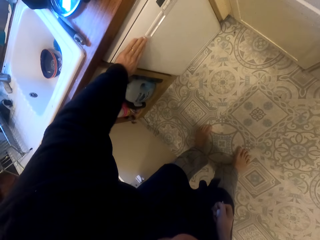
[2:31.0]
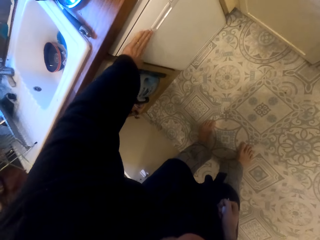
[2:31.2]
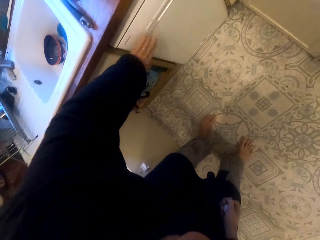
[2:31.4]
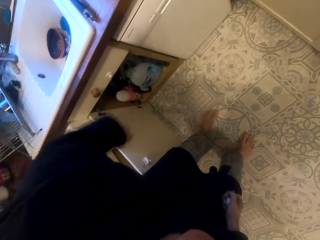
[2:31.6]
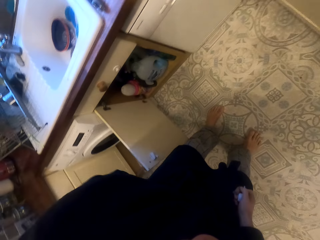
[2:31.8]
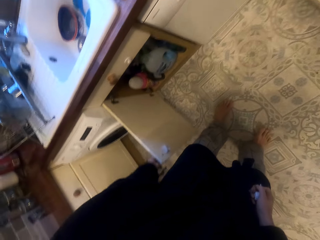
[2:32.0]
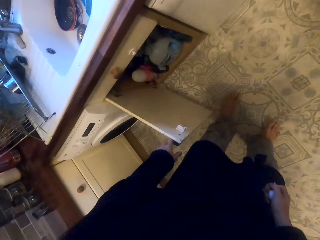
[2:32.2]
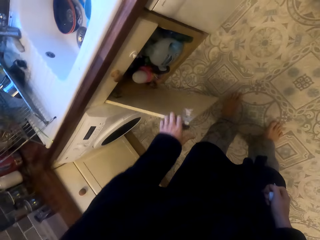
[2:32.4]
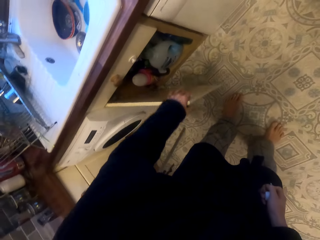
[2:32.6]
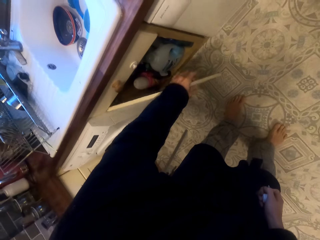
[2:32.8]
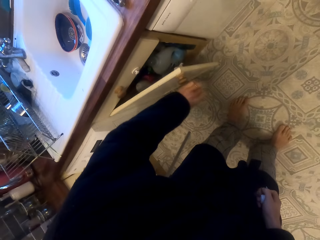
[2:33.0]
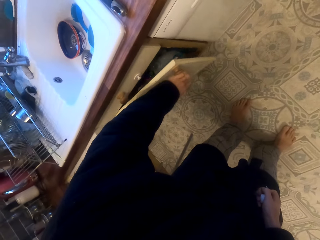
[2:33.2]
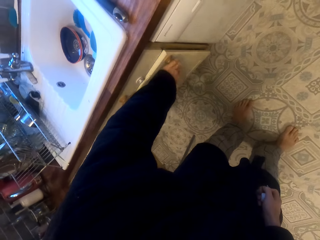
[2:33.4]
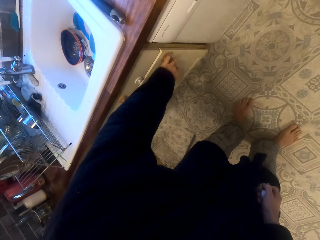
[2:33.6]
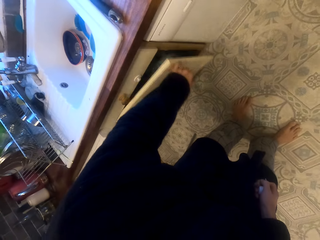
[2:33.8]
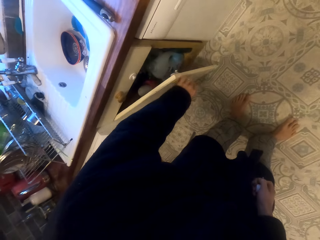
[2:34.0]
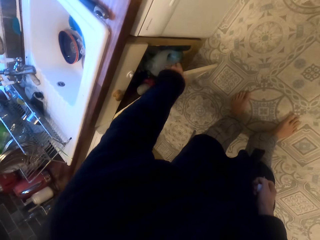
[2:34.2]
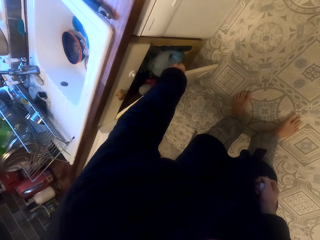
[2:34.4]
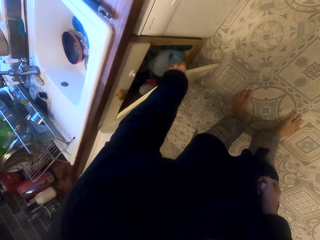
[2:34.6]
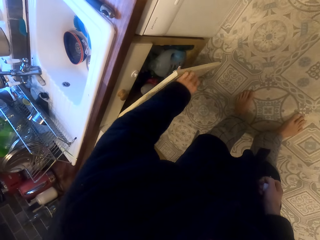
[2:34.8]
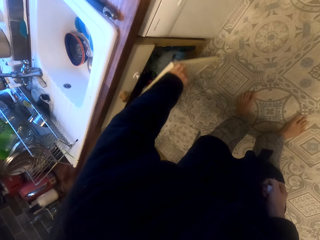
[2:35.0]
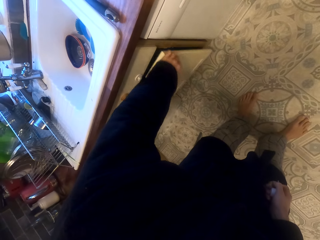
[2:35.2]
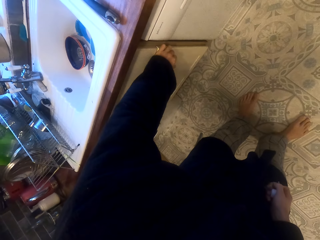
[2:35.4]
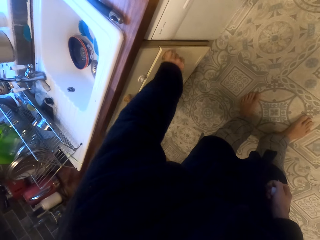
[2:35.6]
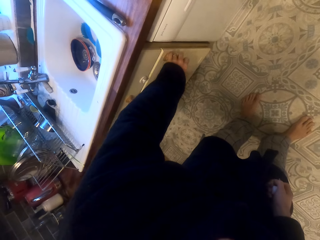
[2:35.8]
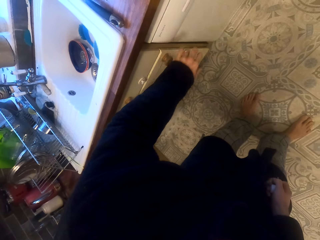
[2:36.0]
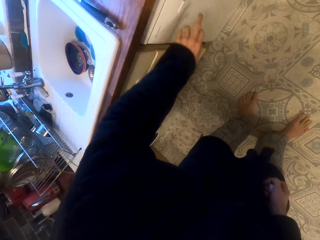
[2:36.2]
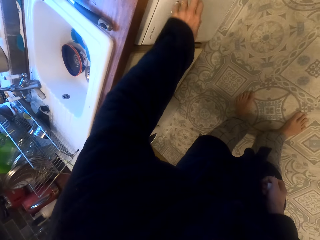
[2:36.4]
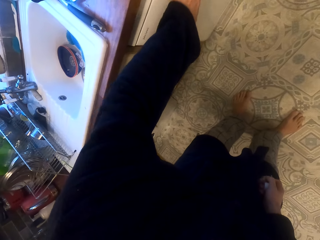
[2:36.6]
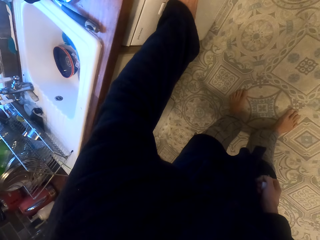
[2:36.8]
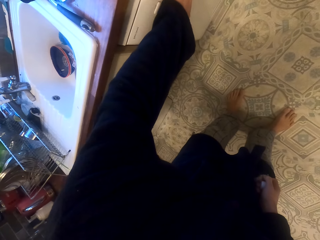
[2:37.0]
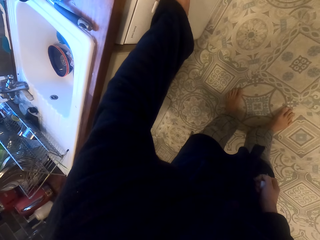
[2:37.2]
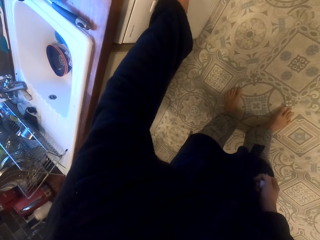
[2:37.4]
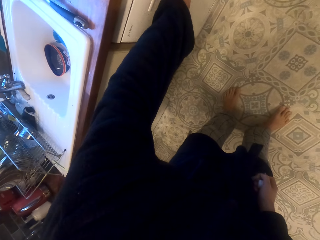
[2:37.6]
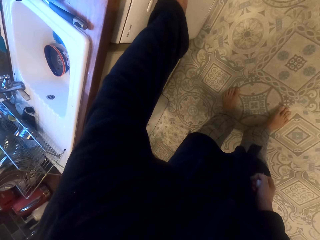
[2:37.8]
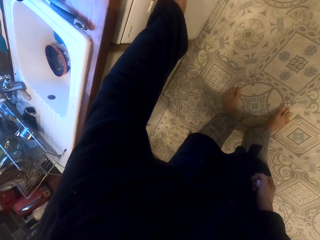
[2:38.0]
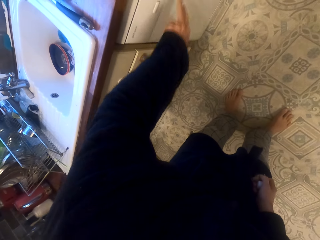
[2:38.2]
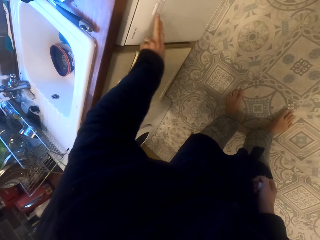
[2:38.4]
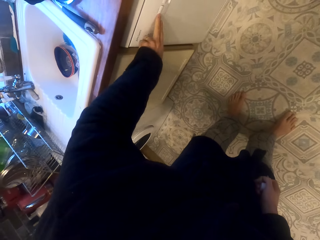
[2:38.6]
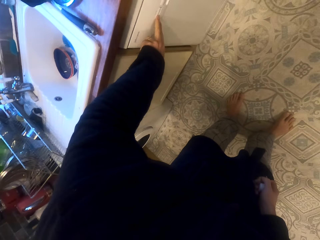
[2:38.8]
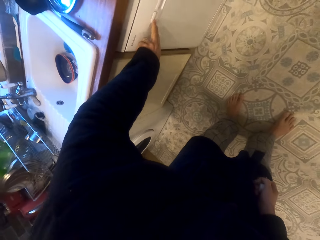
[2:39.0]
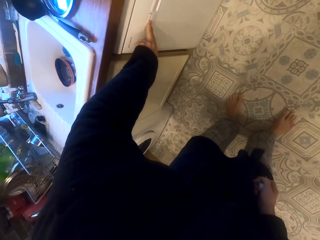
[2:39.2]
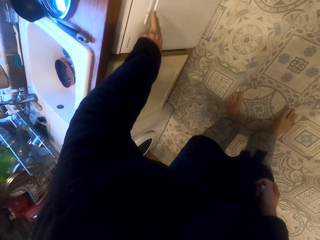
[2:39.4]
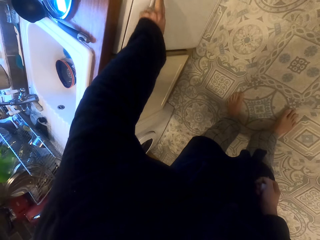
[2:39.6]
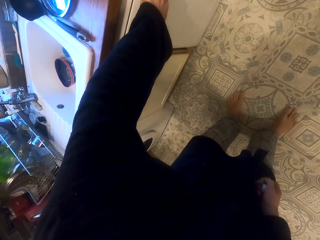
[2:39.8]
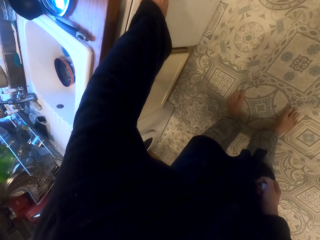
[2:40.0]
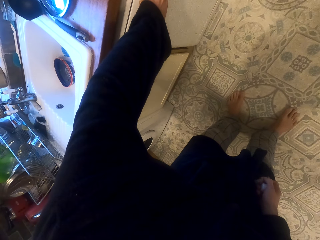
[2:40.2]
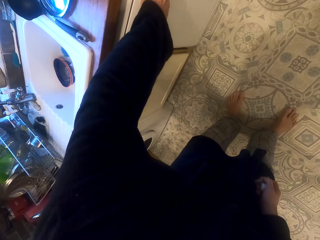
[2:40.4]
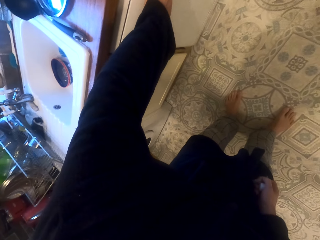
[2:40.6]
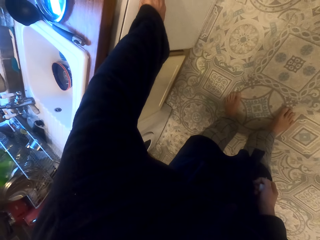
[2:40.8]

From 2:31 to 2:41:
The camera wearer closes the kitchen cabinet door or cupboard. They hold the knob. They close the cupboard. They dial the utensils cleaning machine control buttons.

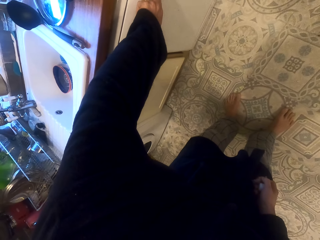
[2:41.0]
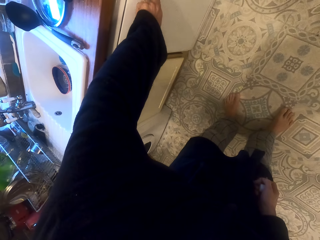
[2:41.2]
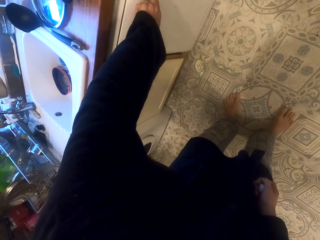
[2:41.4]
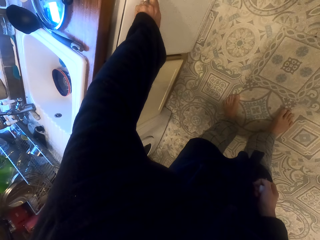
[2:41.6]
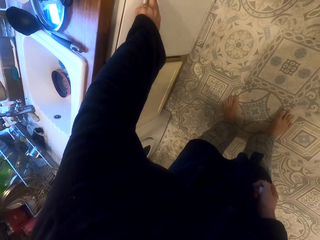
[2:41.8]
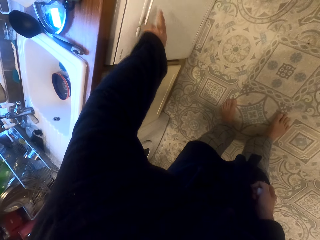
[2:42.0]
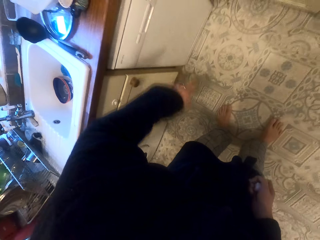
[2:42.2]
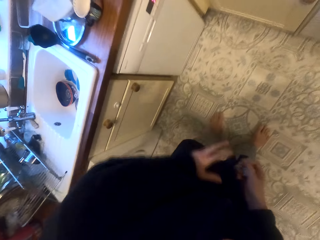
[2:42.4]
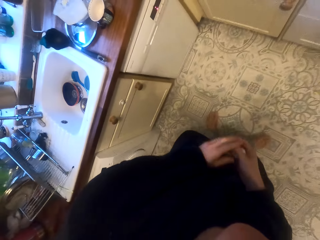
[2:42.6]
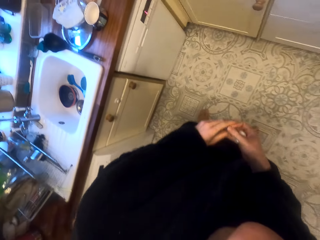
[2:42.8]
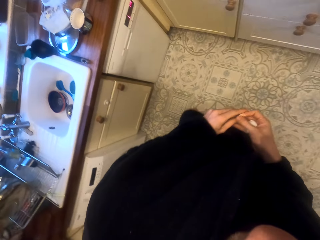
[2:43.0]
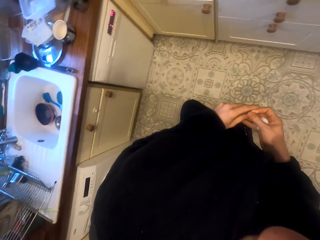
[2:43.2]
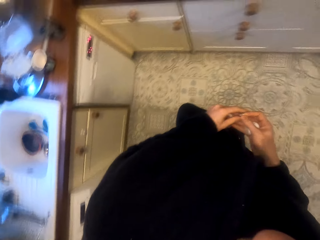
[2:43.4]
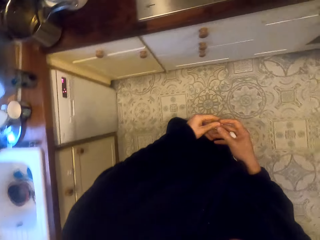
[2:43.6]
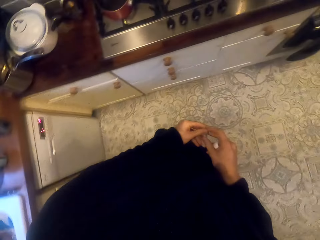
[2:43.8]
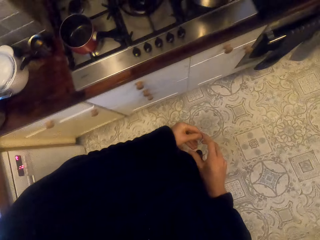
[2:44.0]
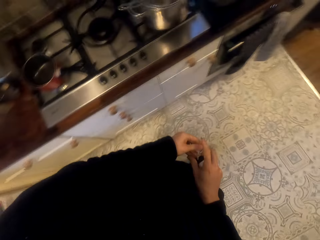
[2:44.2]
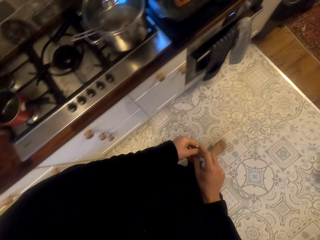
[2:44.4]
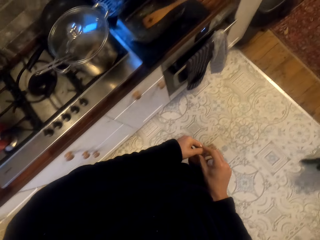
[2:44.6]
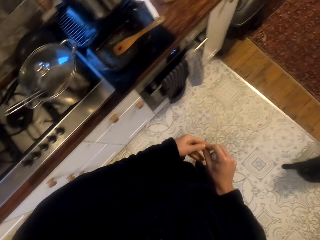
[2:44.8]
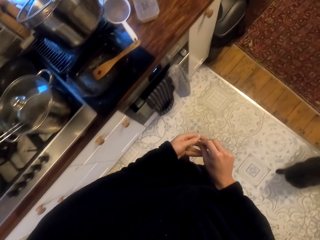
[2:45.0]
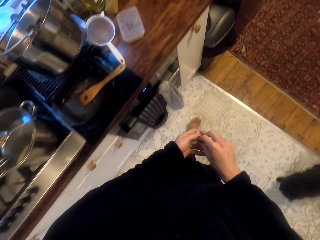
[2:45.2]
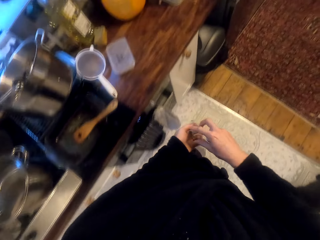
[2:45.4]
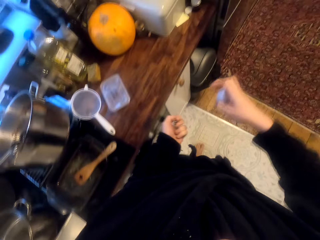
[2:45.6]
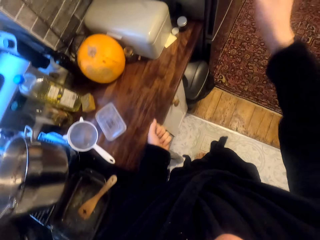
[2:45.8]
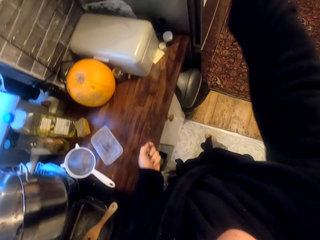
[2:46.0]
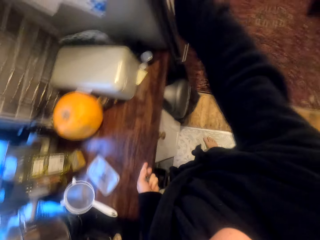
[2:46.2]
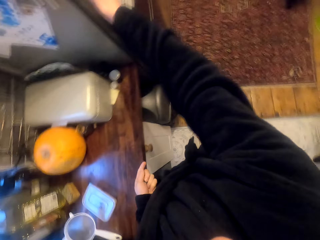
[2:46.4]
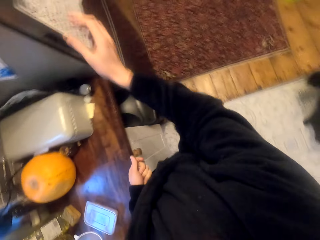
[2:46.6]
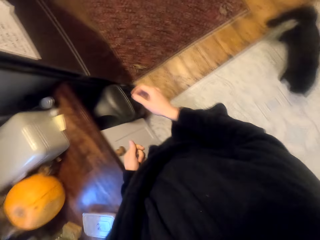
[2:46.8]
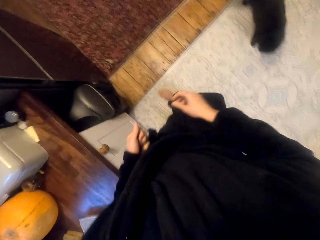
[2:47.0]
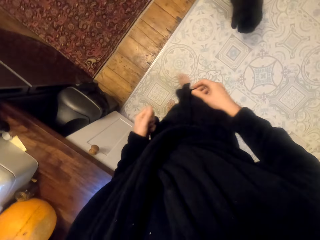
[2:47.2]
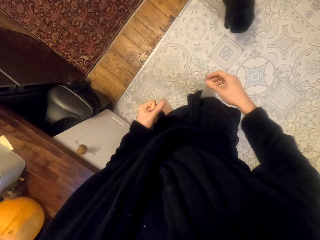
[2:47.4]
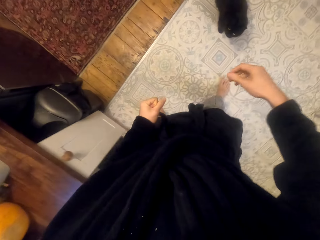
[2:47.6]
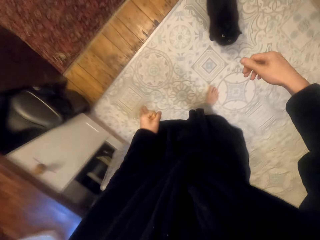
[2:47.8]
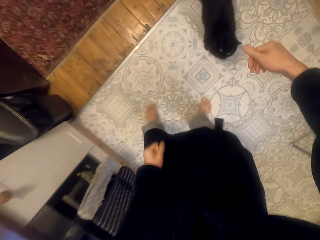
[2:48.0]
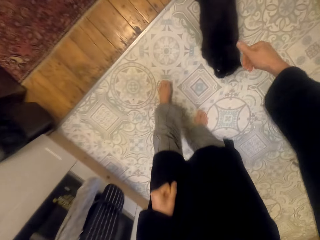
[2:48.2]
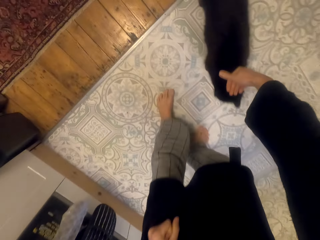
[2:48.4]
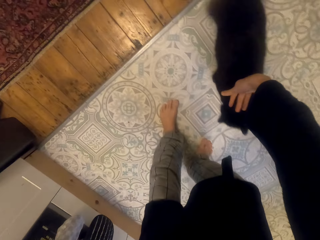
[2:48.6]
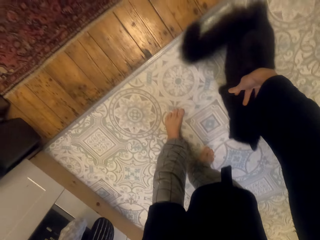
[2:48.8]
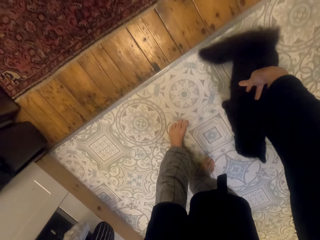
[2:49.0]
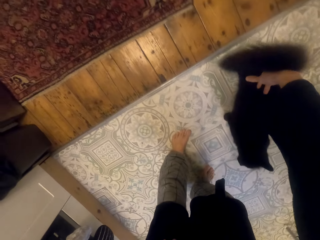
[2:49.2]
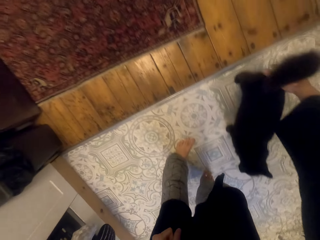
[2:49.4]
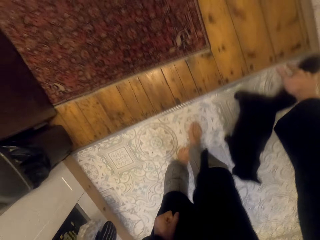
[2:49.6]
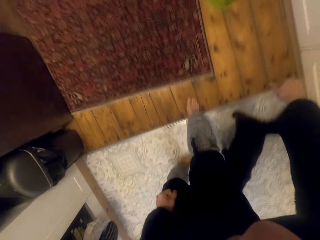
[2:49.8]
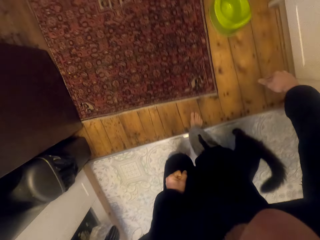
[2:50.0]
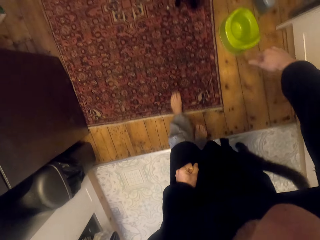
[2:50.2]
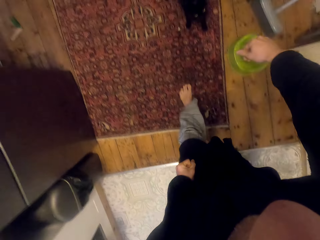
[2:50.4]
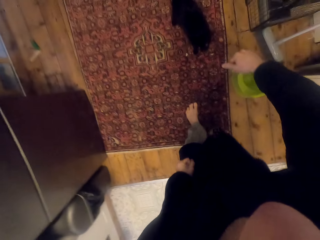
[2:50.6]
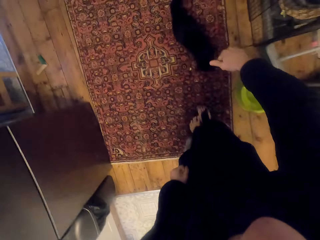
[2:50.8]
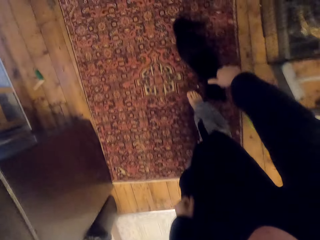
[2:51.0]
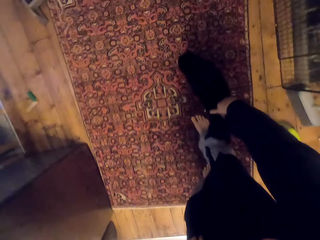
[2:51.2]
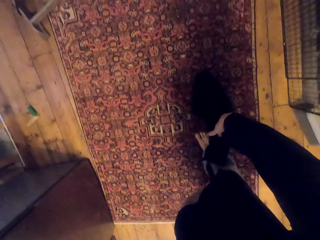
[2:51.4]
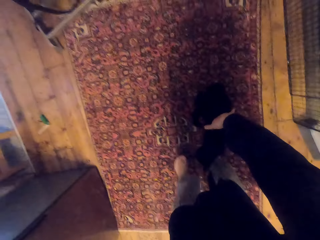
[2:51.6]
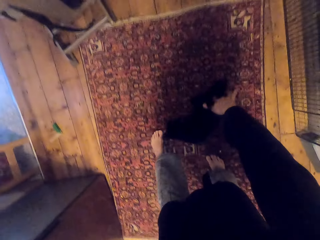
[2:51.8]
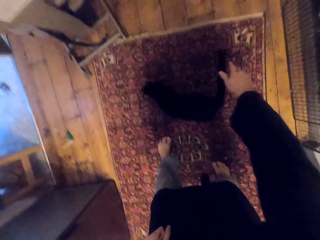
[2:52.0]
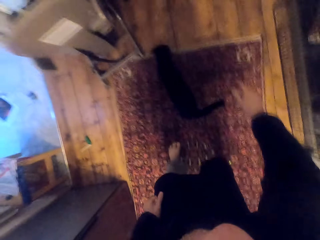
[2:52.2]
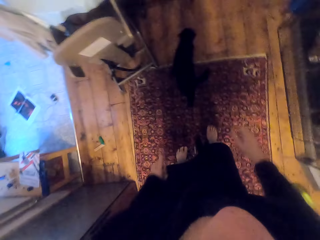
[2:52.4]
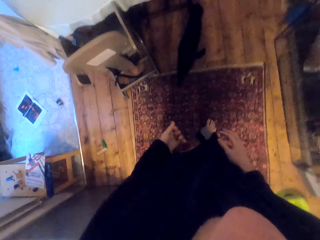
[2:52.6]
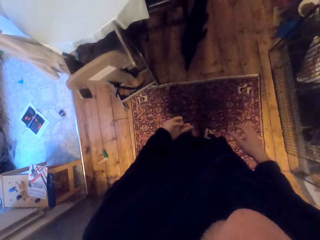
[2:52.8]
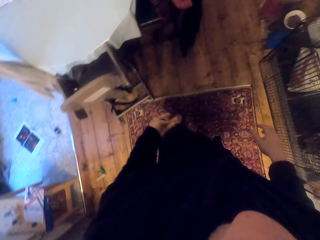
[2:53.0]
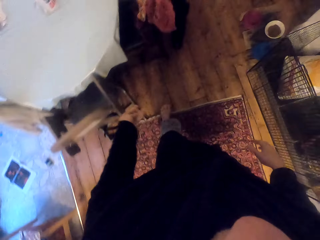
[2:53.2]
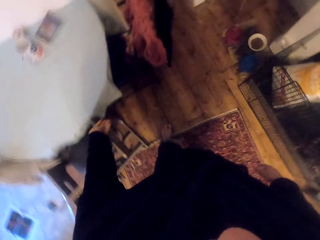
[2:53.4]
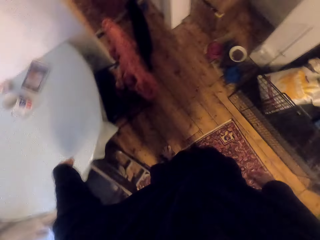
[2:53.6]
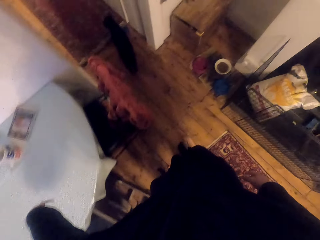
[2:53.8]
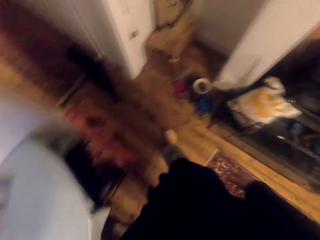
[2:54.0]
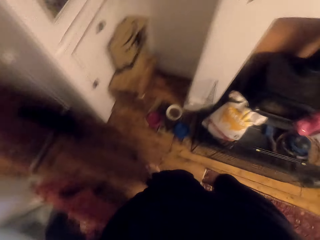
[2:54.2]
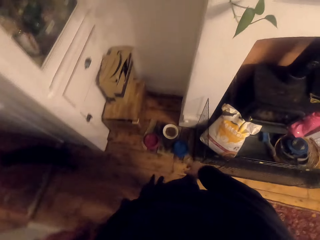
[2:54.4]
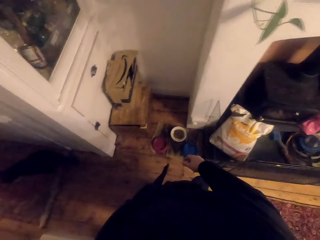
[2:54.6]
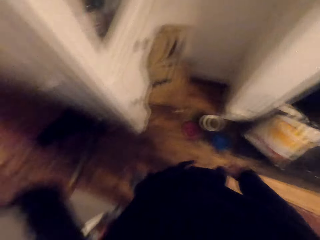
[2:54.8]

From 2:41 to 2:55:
The camera wearer walks with a paper on his hands. He puts back the cabinet opener. He throws the paper. He drops his hand. He pets a cat, walks, pets the cat, and walks.
